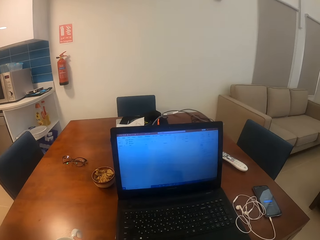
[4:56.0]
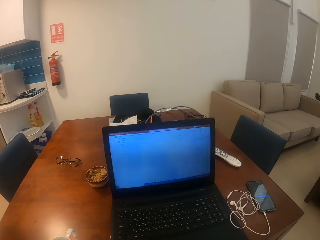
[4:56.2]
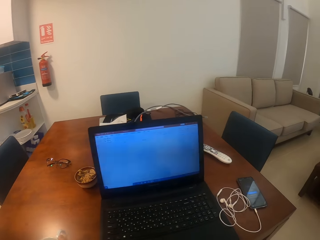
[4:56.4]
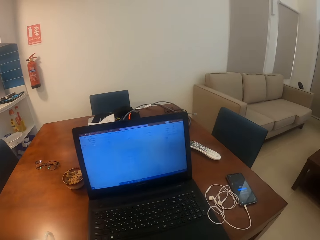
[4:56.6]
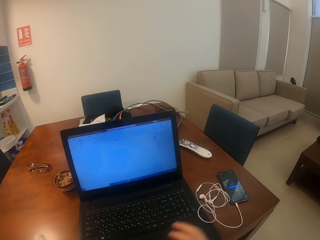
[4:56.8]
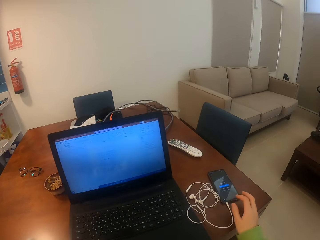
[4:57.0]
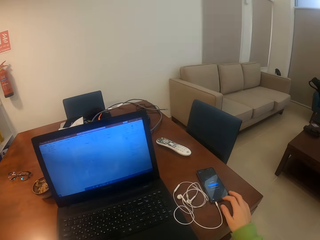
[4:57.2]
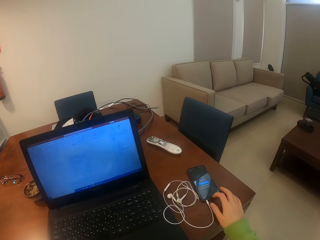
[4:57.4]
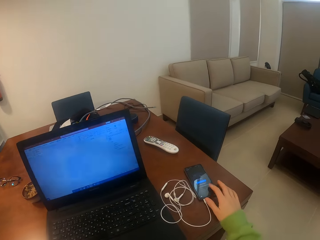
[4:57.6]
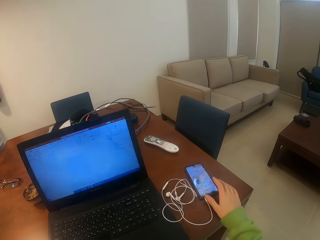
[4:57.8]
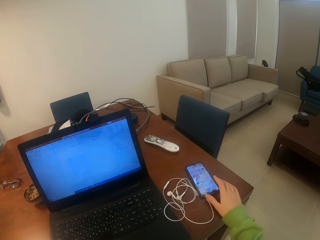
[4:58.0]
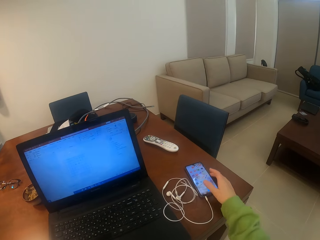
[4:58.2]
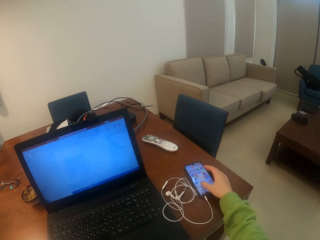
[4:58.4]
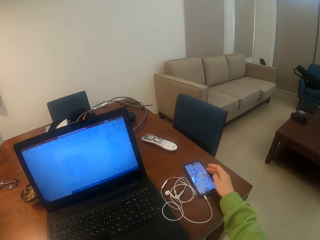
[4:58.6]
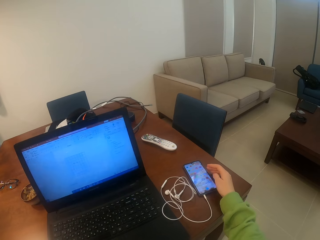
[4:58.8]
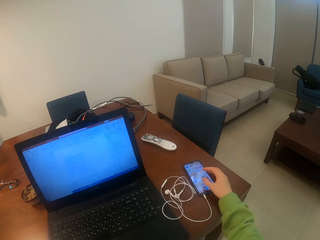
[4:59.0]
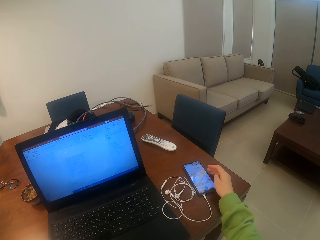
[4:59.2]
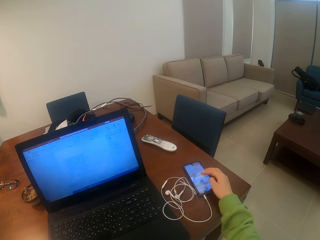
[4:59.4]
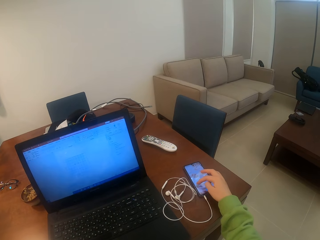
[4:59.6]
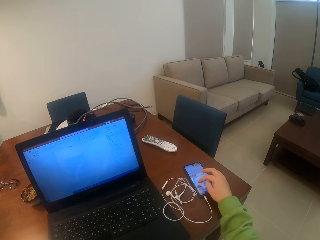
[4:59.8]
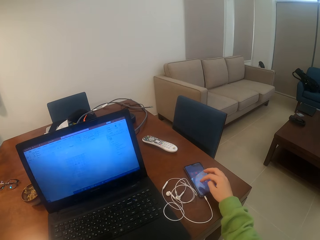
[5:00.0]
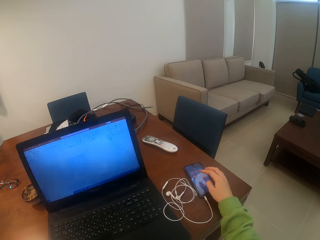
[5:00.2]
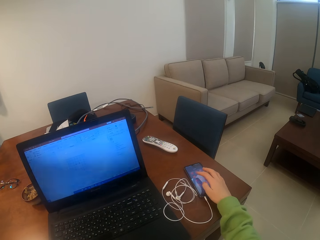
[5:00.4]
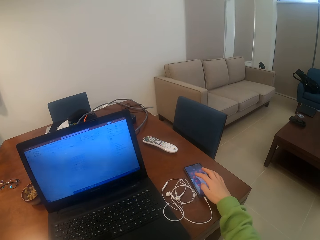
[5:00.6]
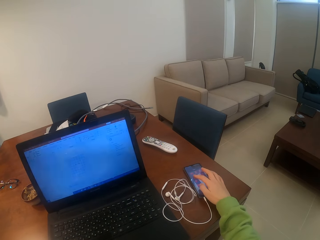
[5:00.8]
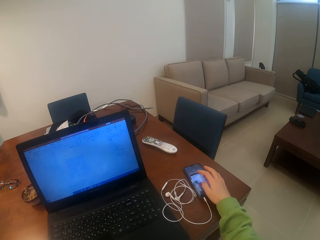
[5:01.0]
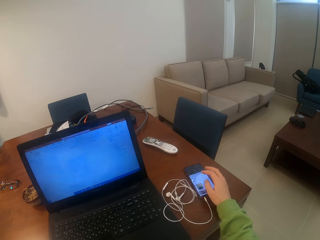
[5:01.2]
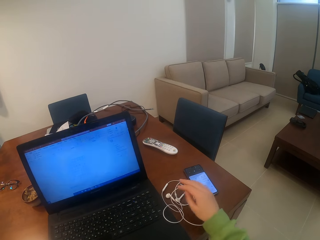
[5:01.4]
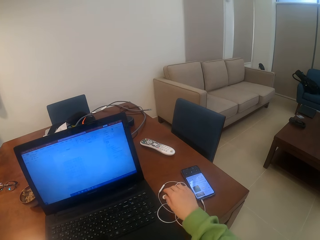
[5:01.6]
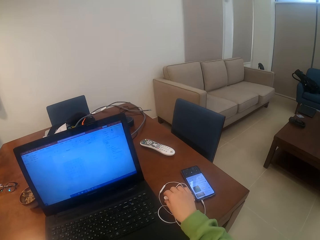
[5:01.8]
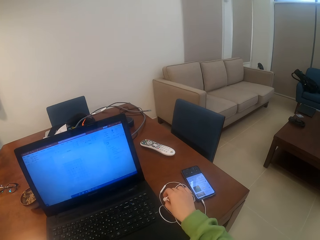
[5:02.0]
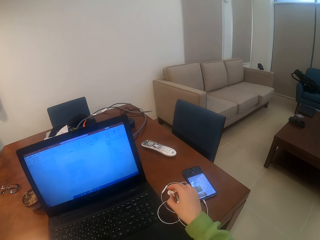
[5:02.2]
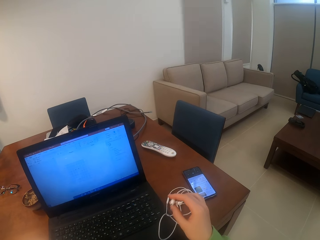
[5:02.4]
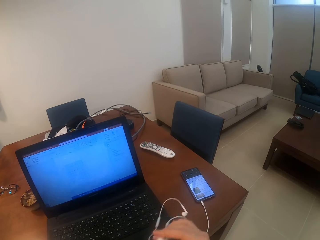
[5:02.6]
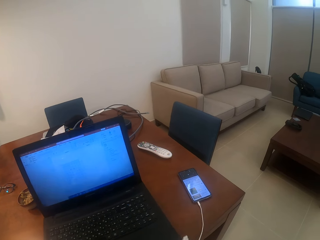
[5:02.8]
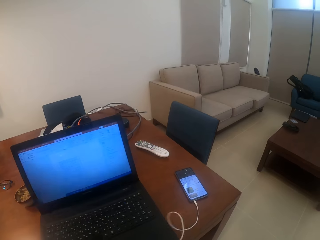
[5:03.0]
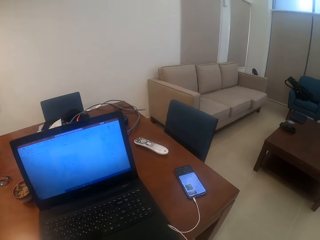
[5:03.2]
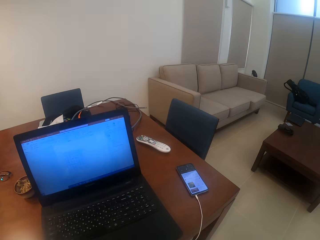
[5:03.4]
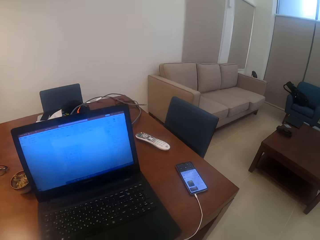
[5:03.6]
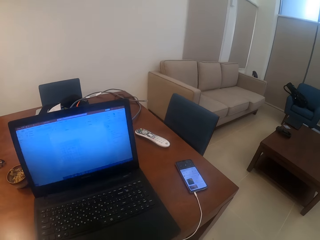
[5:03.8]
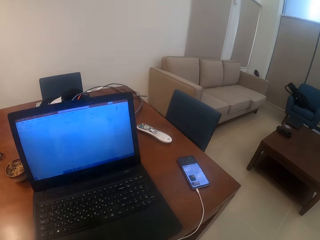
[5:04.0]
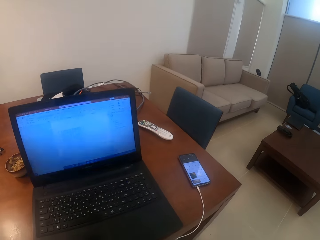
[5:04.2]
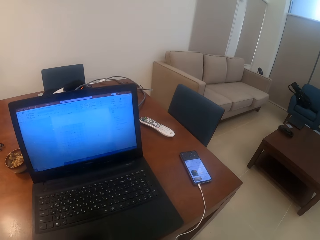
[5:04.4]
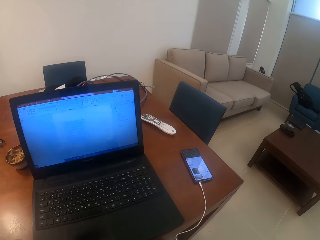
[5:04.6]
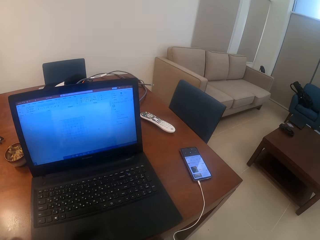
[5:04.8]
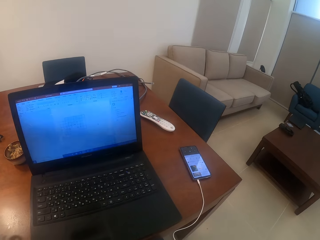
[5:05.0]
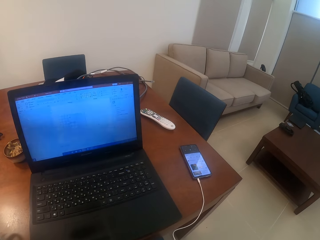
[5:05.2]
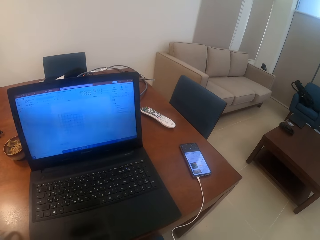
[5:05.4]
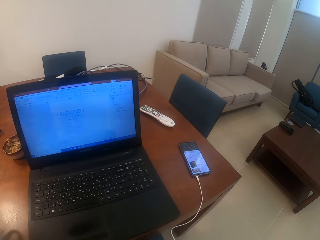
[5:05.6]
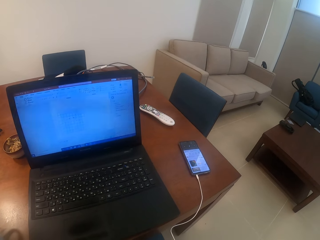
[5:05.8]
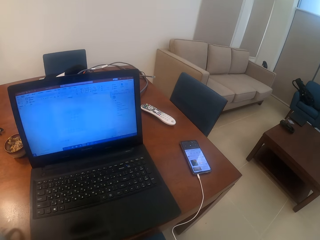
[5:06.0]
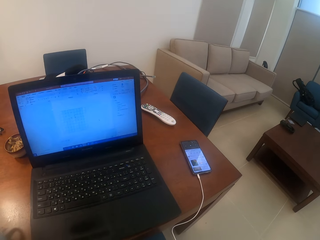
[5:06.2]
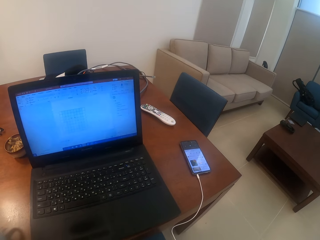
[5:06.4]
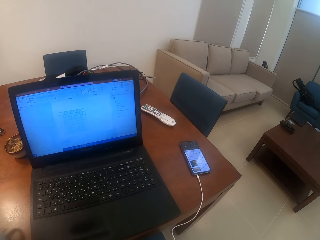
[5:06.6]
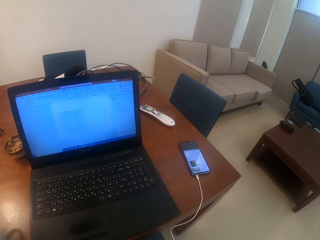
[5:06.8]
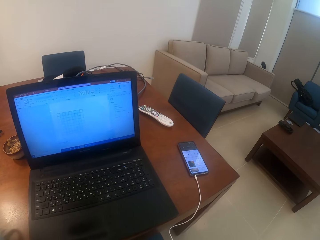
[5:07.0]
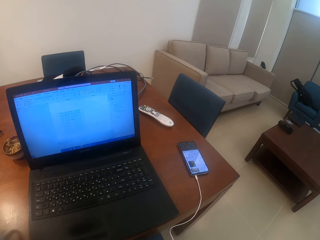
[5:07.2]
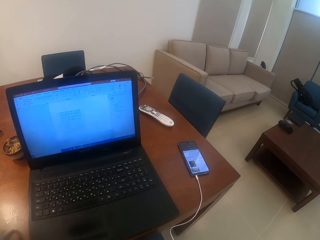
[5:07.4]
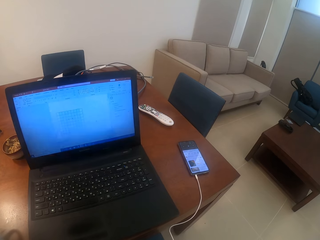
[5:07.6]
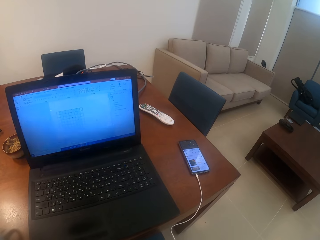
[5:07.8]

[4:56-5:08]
The camera wearer puts down a cup on a table. She operates a phone with her hand. She picks up earphones from the table. She operates a laptop. She looks around a room.

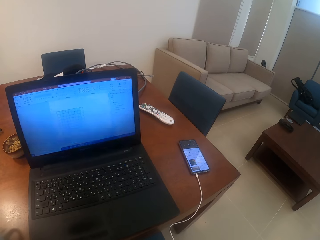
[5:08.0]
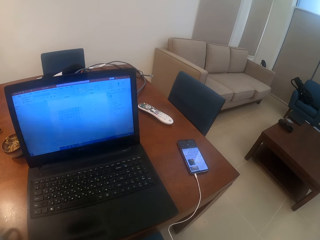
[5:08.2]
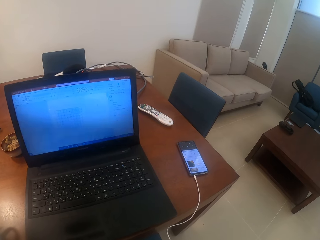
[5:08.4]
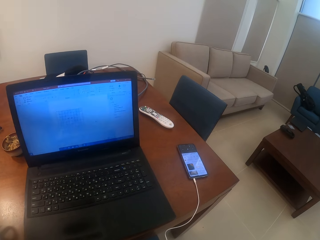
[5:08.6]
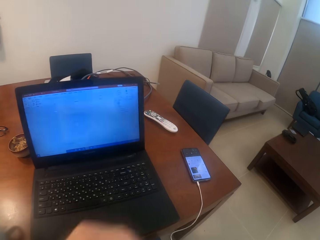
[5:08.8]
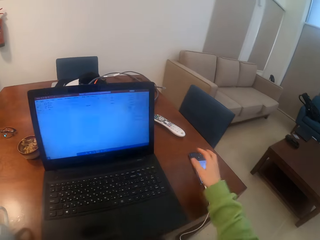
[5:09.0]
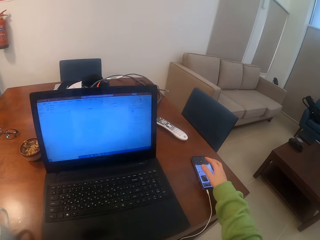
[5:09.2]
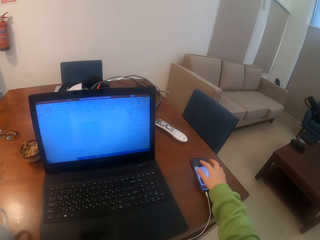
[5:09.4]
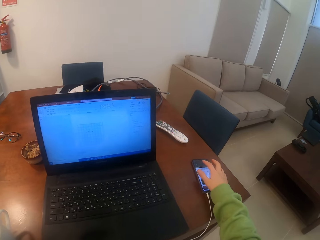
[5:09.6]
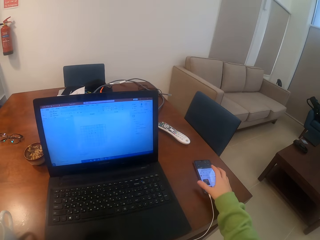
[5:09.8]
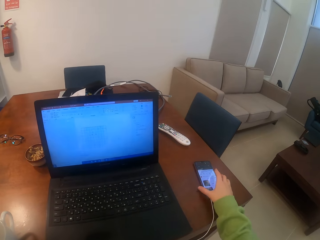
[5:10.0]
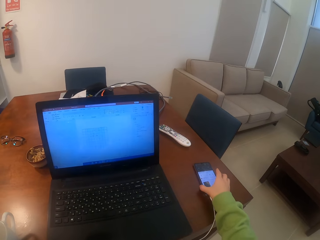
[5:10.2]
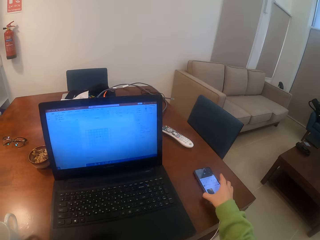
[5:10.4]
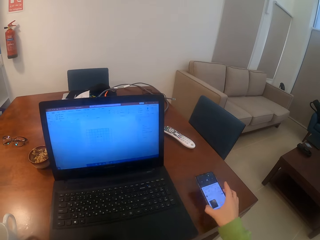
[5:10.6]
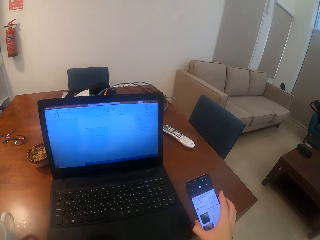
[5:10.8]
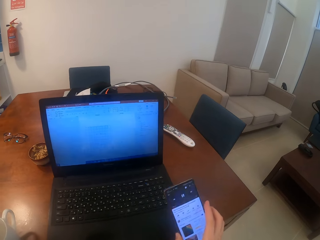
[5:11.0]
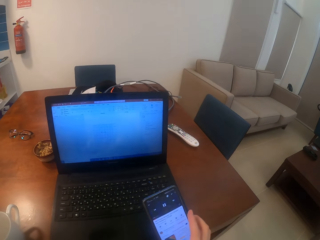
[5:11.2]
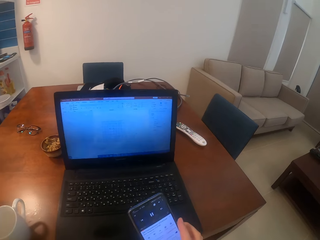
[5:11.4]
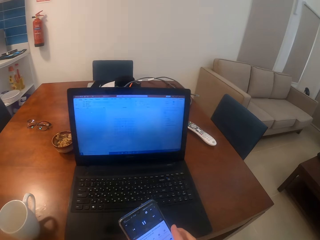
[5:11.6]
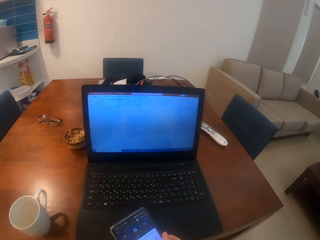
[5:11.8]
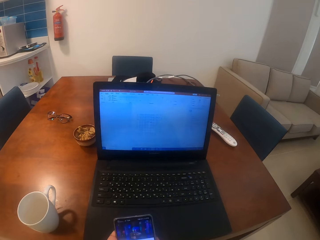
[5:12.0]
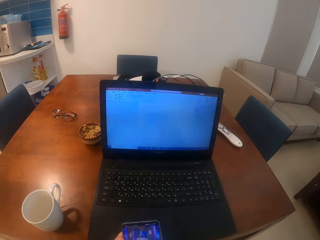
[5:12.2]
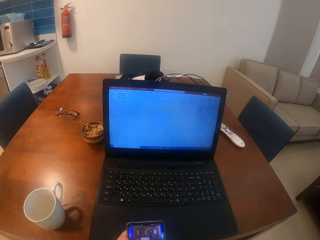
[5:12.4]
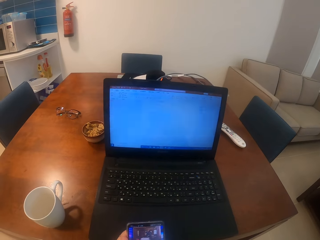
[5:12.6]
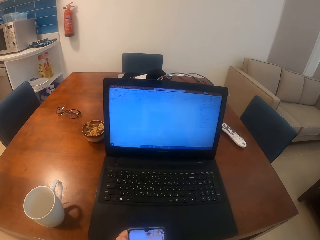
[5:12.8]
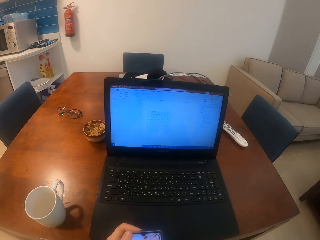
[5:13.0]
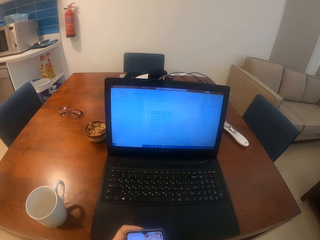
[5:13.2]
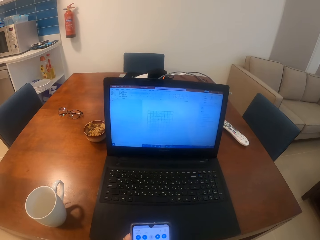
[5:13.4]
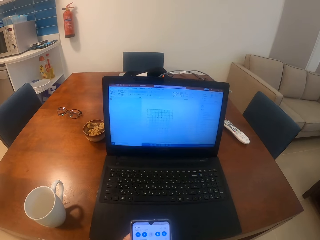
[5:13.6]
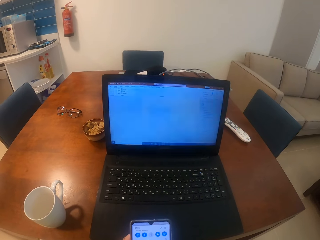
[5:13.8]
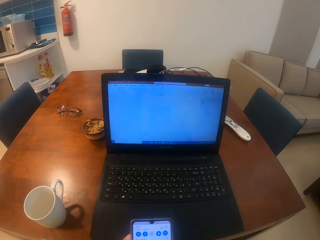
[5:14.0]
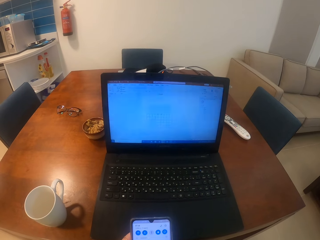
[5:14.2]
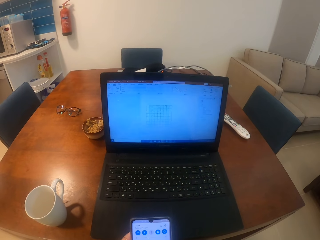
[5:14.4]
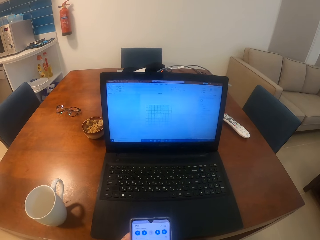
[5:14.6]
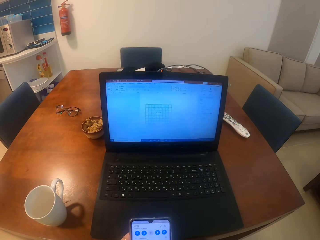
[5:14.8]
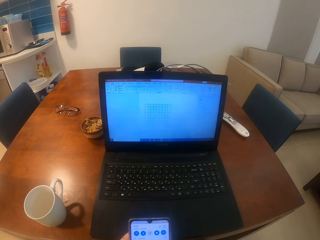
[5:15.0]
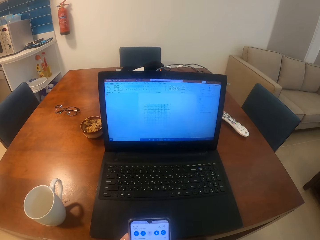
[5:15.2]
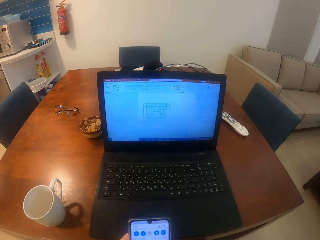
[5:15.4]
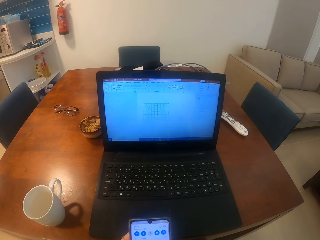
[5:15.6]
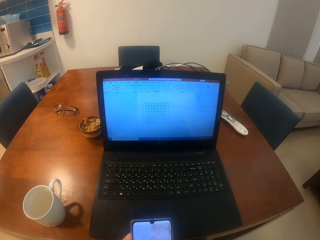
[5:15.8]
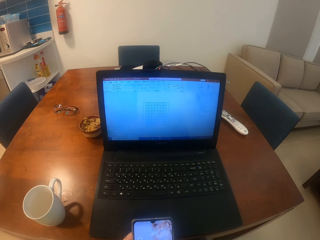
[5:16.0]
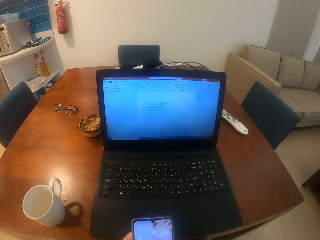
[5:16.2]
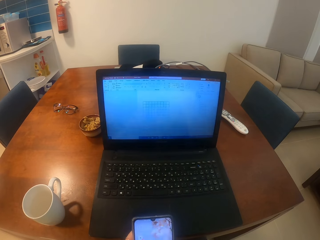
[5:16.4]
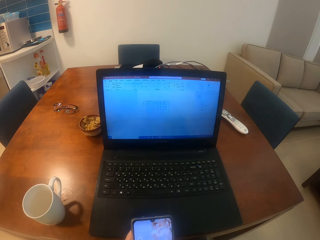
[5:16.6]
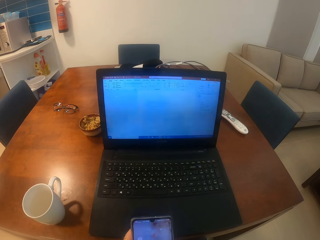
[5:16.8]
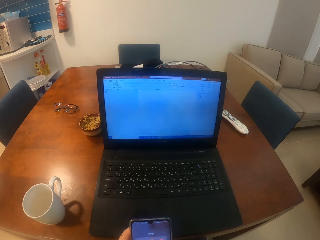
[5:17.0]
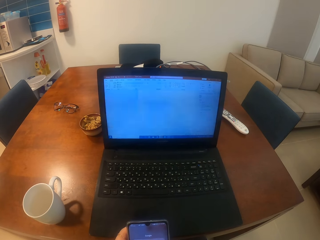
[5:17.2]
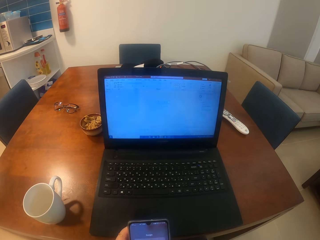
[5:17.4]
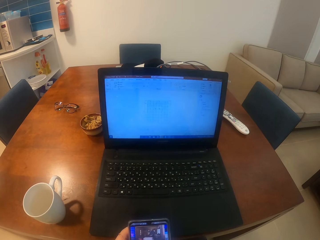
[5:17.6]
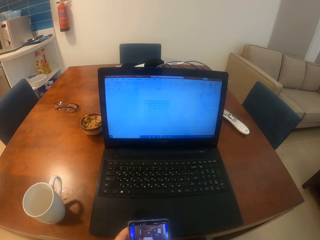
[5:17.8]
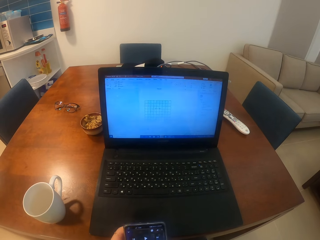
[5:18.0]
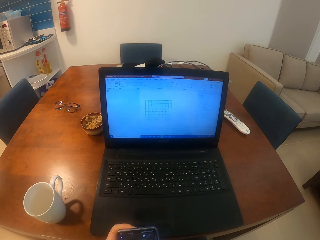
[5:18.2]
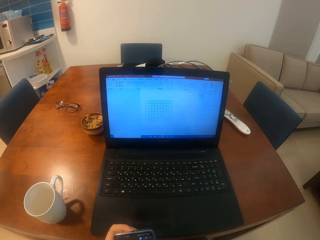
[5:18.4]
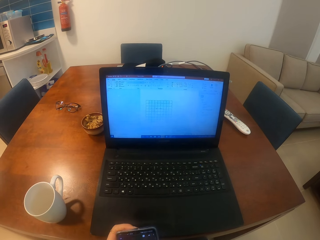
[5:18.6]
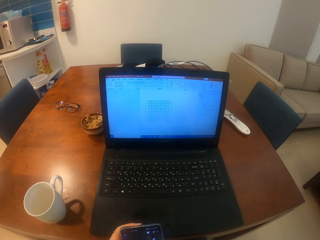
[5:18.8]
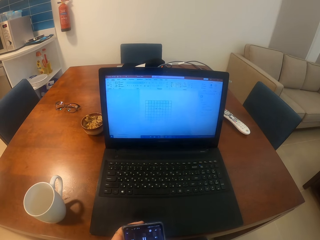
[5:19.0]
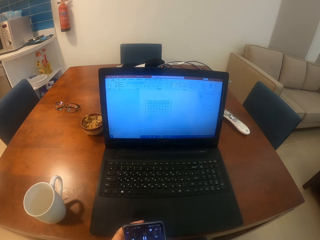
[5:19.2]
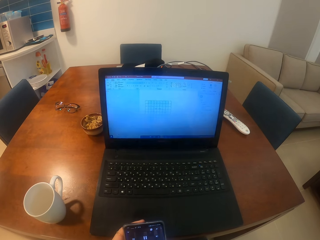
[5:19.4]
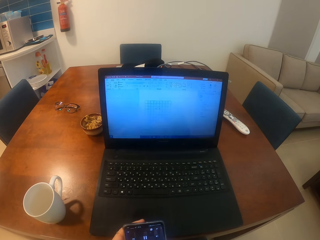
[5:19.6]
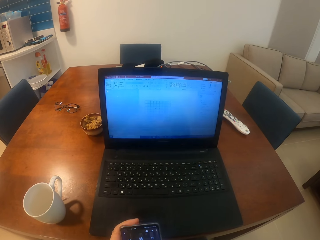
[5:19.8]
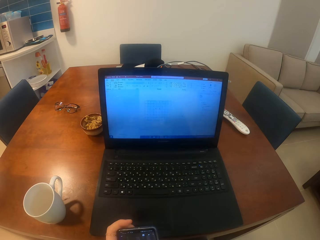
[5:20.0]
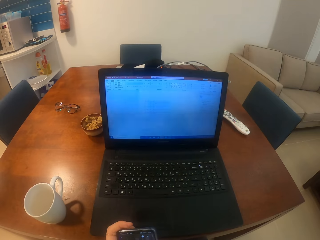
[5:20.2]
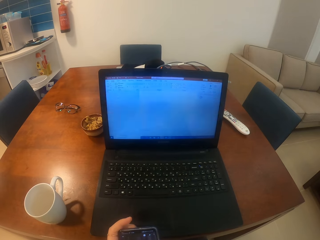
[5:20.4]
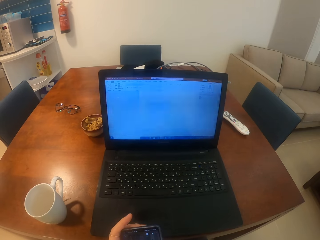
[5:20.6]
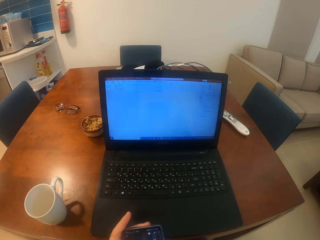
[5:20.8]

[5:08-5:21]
The camera wearer operates a phone with her hand. She picks up the phone from a table. She operates the phone with her hands.
